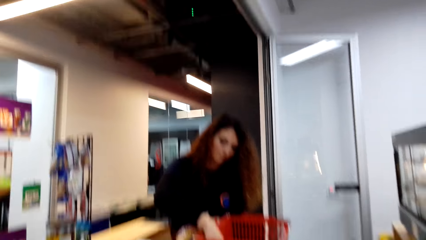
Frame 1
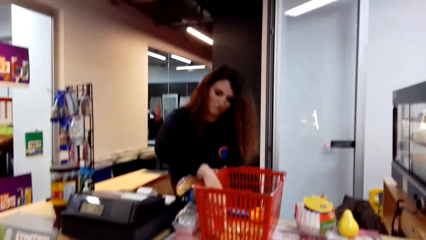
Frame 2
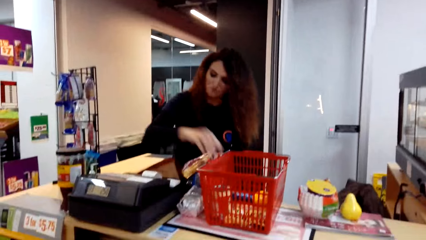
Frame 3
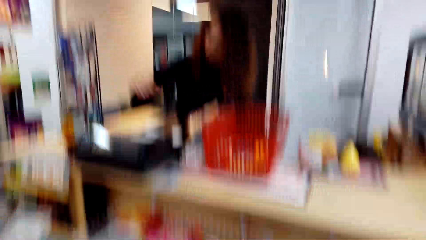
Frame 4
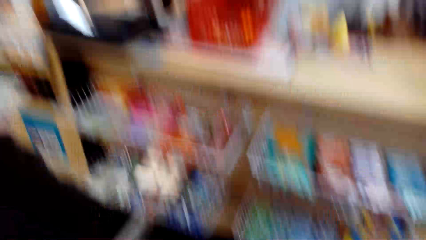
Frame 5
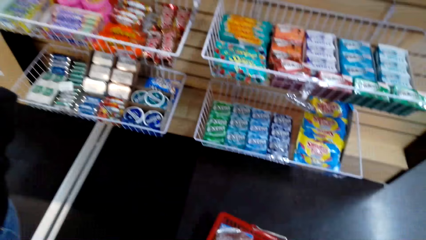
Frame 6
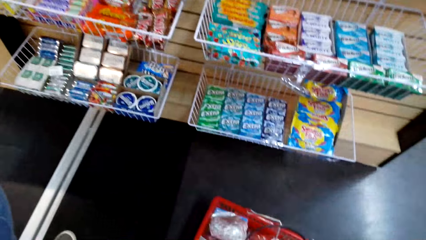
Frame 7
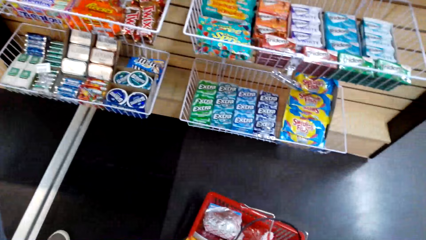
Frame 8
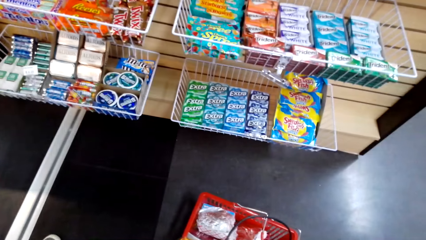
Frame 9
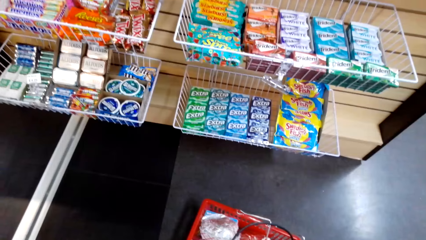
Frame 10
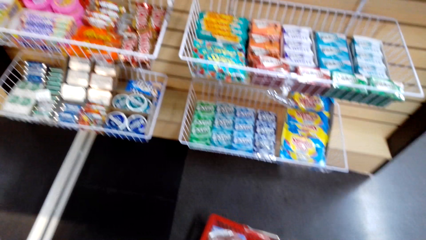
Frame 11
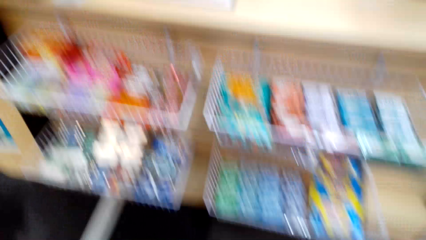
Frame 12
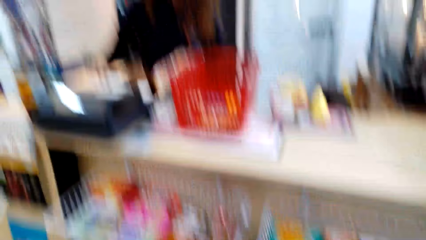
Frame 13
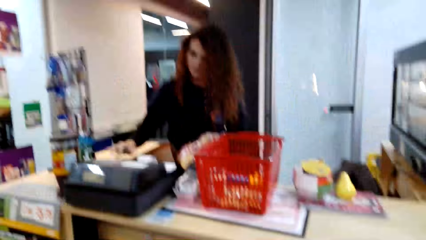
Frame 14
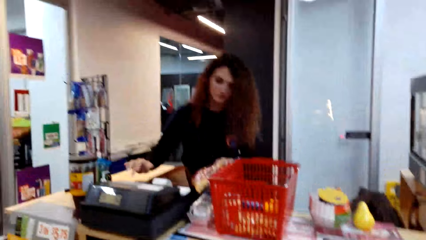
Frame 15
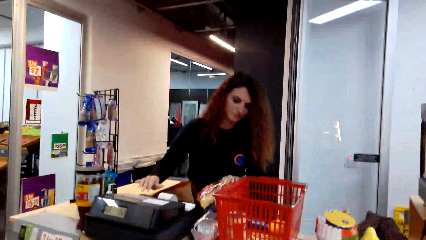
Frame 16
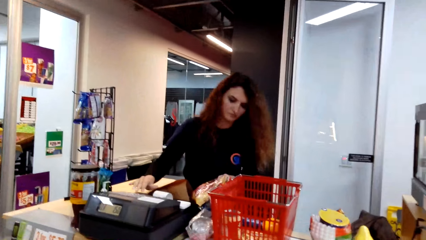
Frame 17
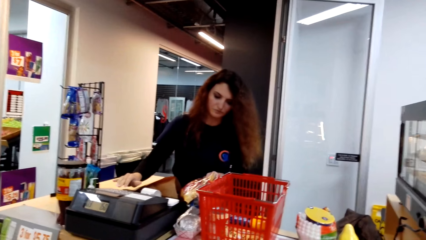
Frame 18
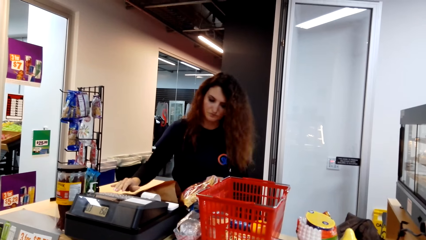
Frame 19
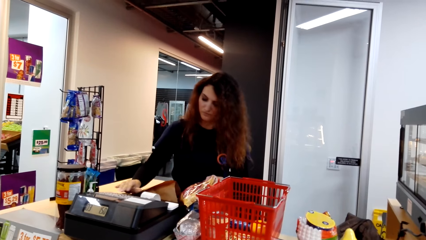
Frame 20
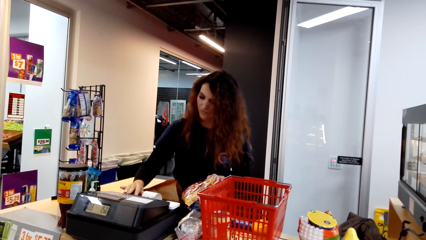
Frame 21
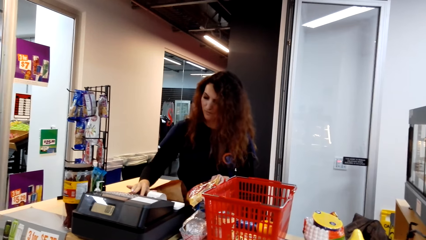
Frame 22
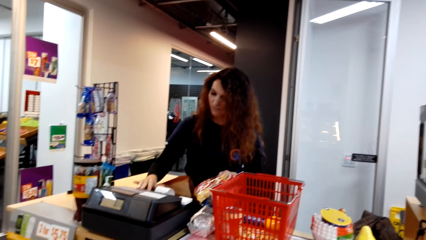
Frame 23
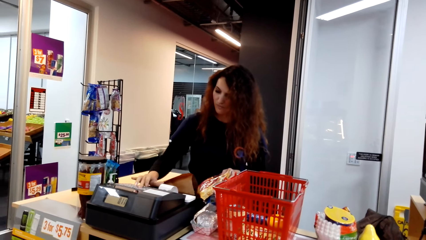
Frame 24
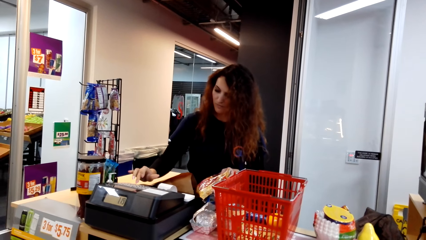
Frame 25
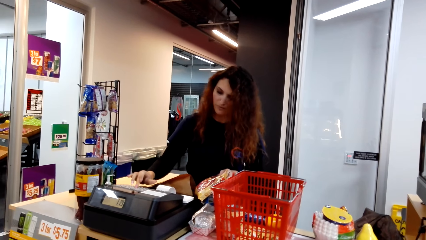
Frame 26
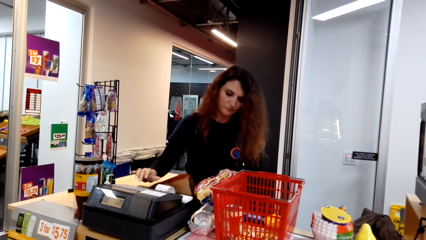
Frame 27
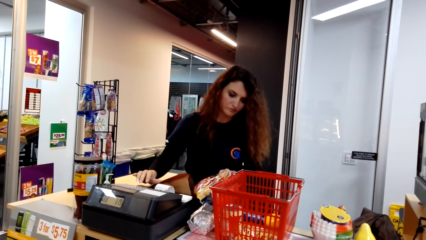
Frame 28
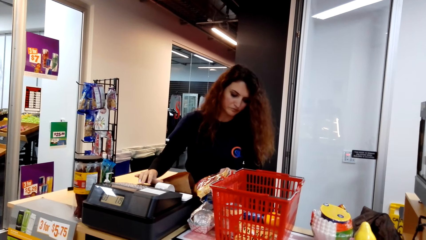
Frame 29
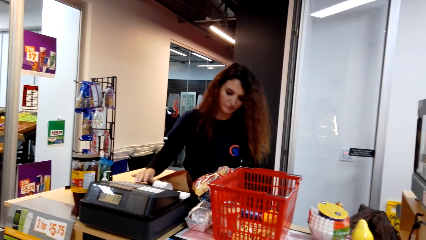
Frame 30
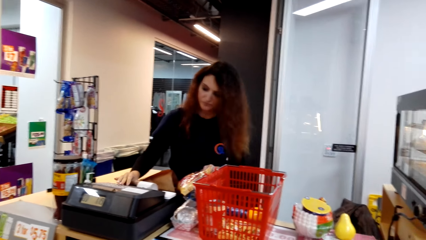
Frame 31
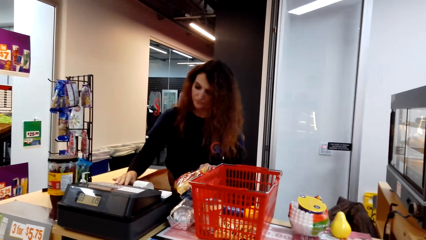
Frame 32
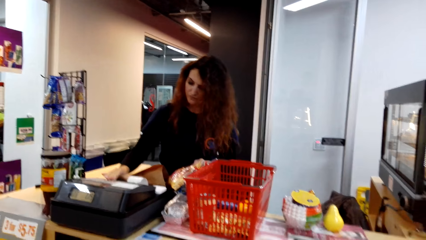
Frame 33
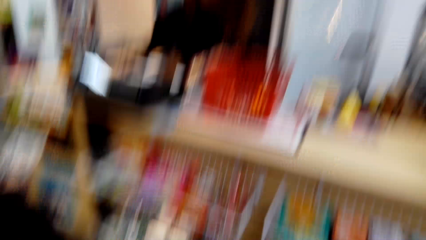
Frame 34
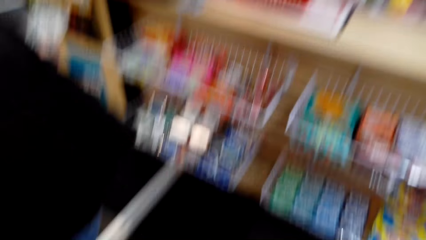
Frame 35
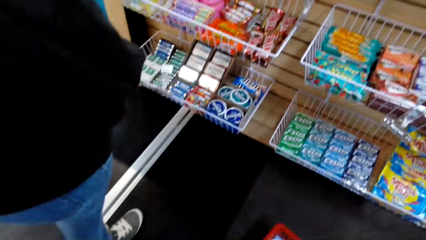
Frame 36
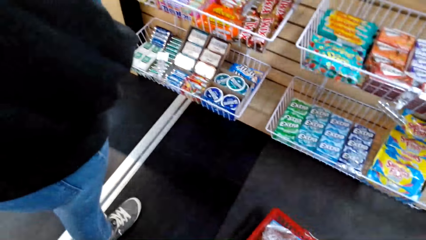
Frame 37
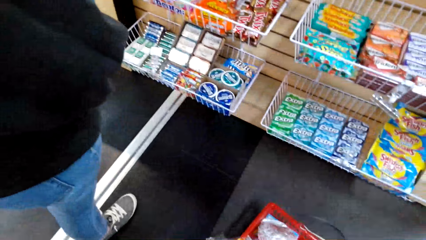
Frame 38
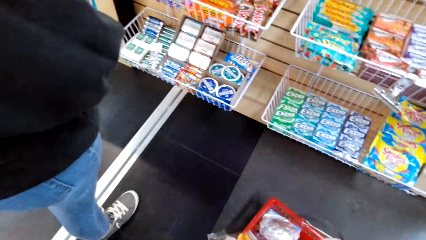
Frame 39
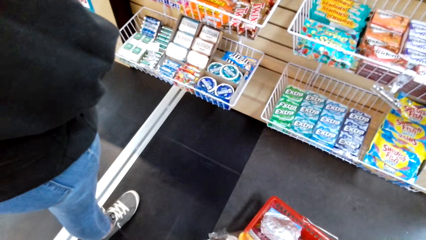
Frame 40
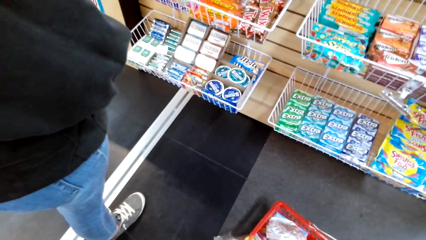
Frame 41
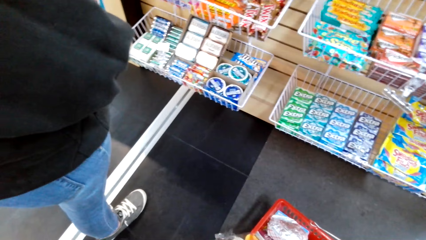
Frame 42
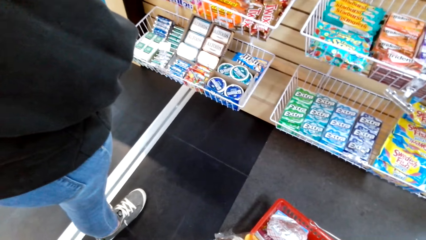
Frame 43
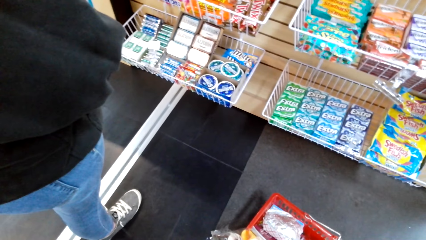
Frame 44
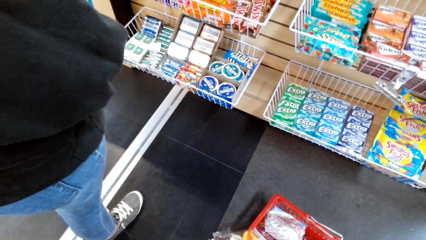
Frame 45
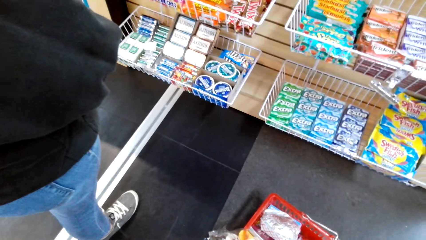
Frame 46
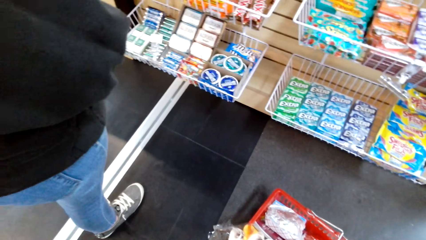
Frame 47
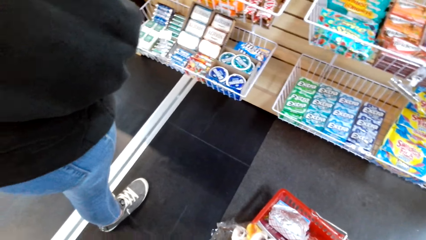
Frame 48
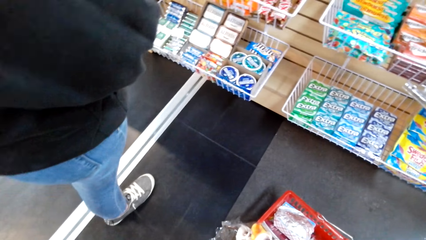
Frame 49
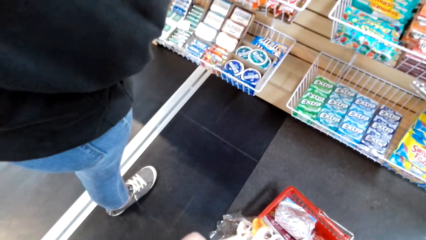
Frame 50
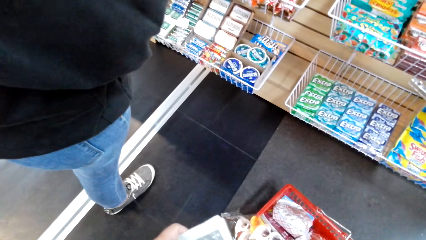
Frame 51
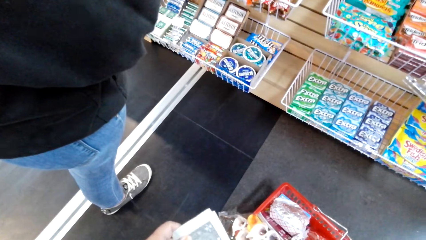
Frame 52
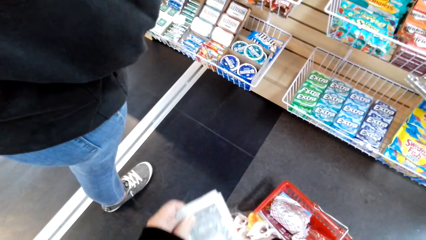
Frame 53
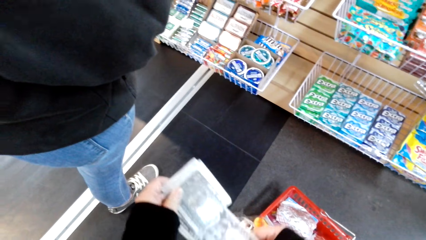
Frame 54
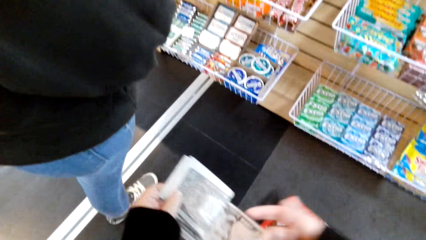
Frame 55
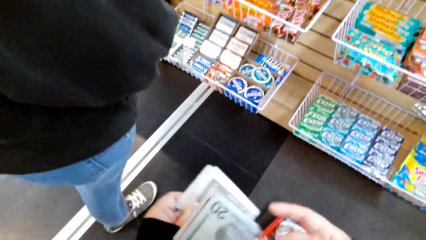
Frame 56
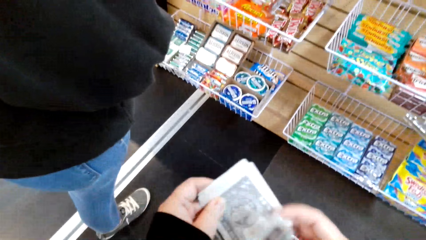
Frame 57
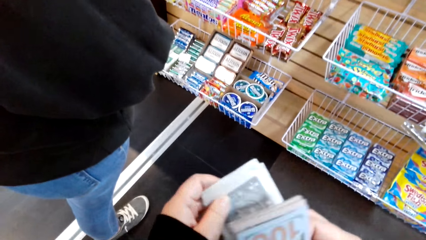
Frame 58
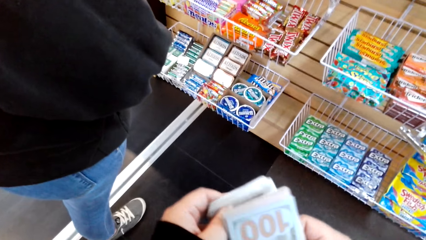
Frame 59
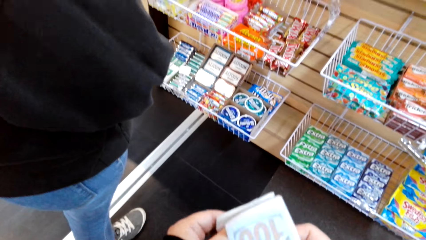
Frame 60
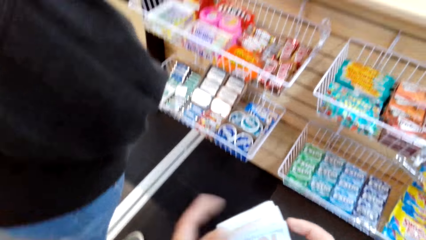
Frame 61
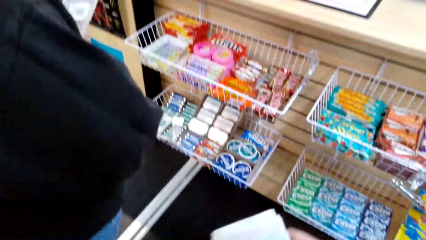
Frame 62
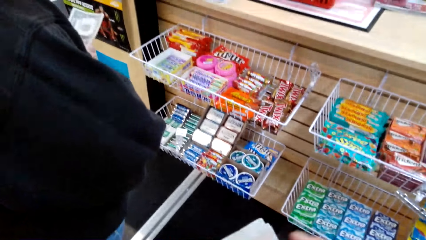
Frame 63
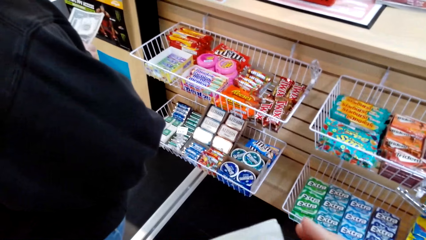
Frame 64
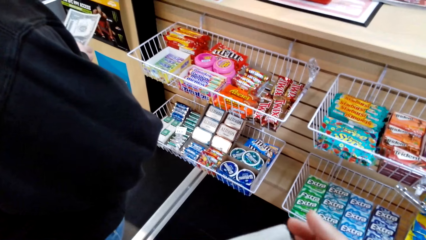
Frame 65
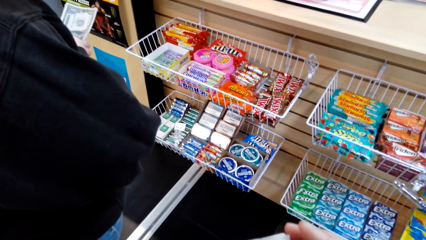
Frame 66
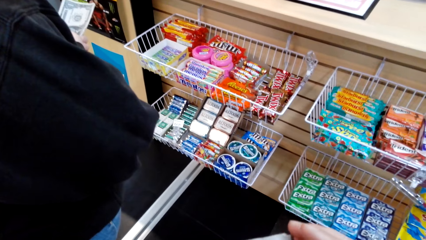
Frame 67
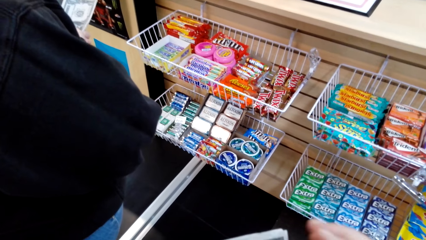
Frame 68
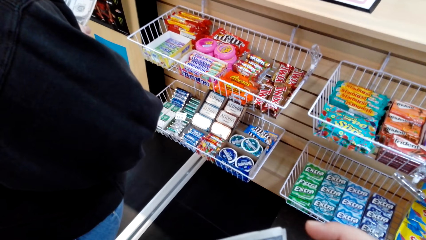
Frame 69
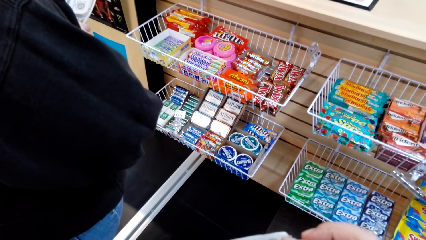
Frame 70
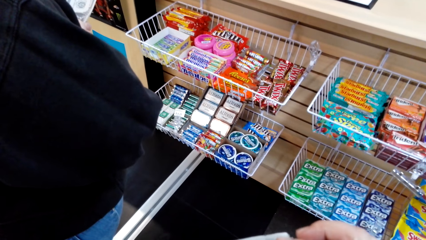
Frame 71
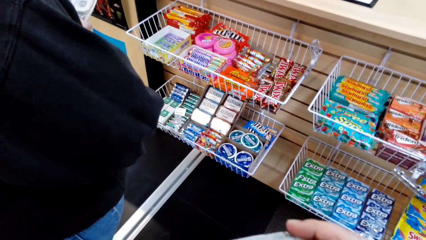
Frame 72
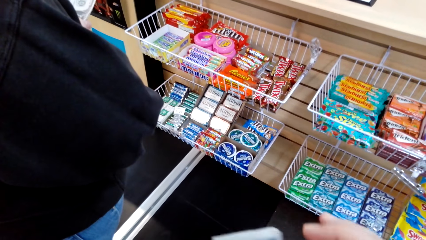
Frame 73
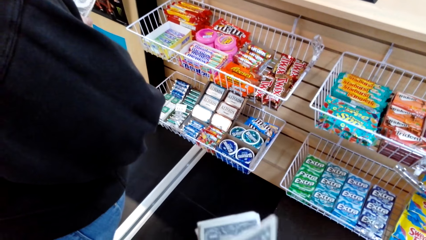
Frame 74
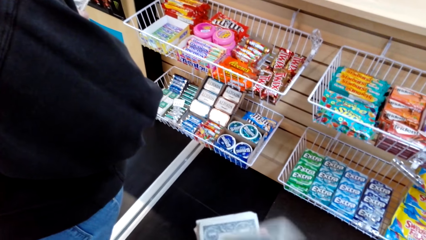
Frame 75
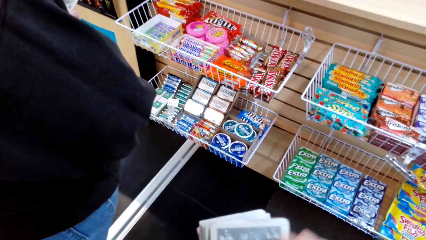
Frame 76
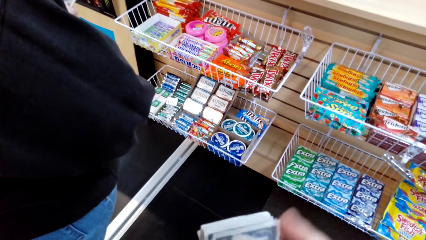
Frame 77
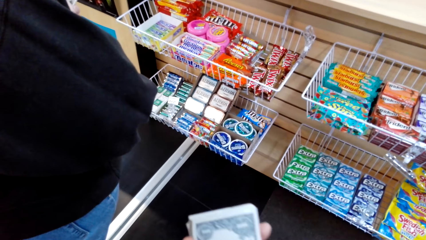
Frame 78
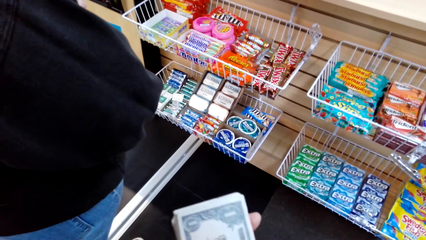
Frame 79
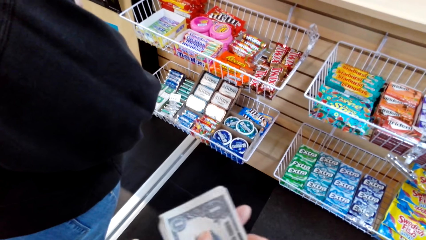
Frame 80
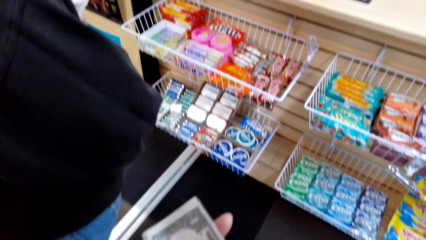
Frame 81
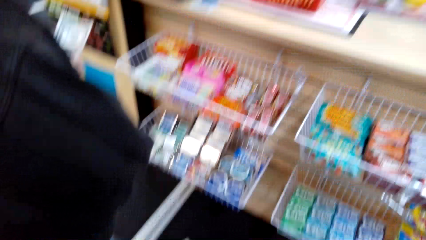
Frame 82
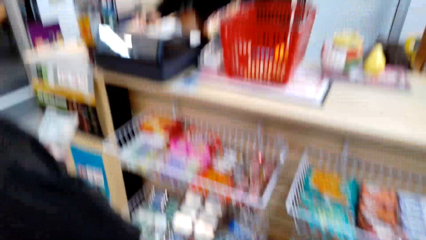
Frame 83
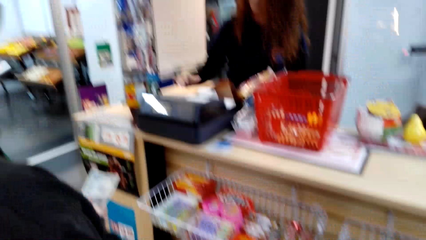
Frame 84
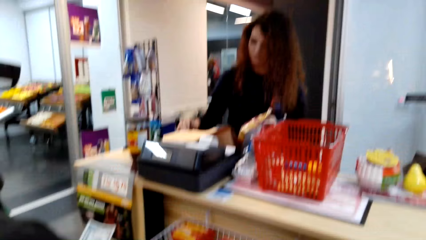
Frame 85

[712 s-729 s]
The first woman puts the sachet of crisps on the counter. The camera wearer looks around. They stare at the shelf. The first woman calculates the item costs on the cash register. She scans the items. The camera wearer looks around. They stare at the shelf. They arrange money in hand. They count the money. They count the money again.
